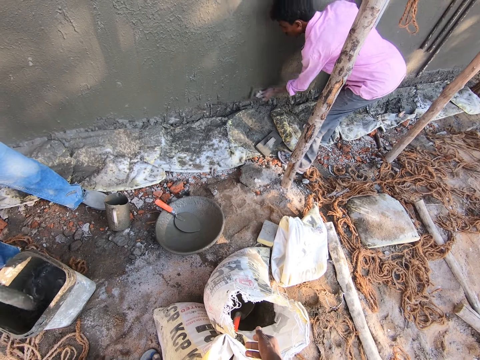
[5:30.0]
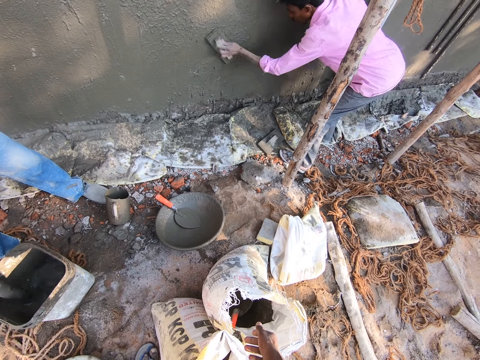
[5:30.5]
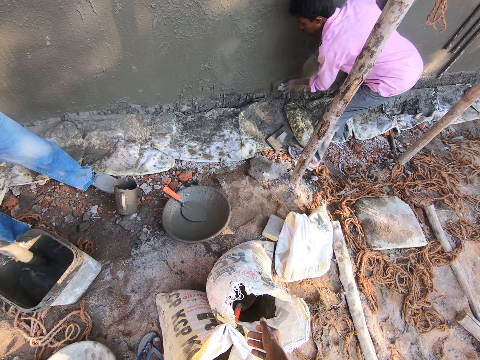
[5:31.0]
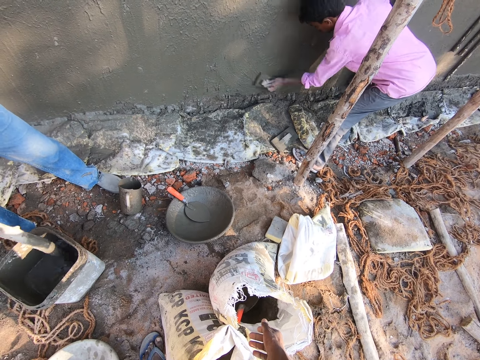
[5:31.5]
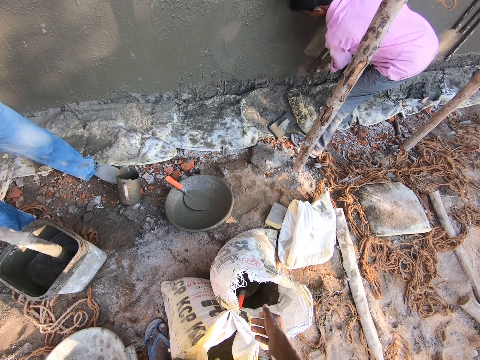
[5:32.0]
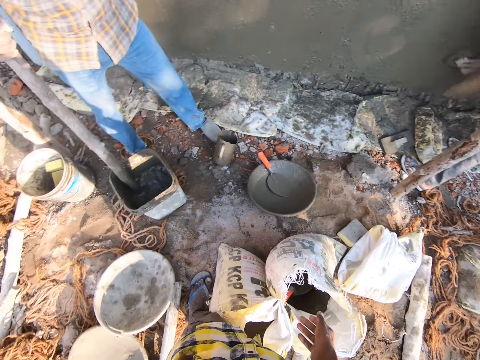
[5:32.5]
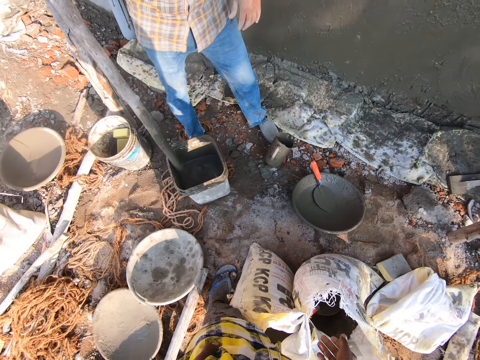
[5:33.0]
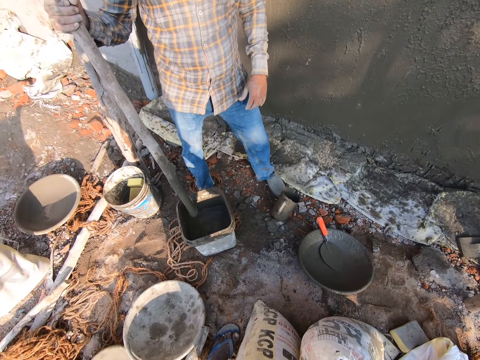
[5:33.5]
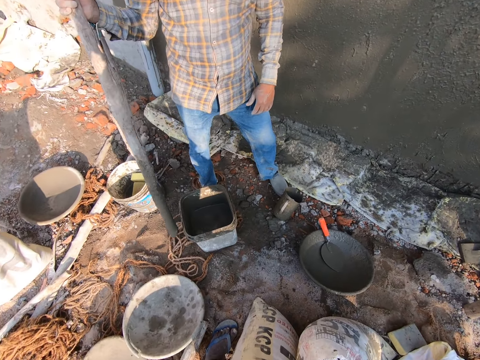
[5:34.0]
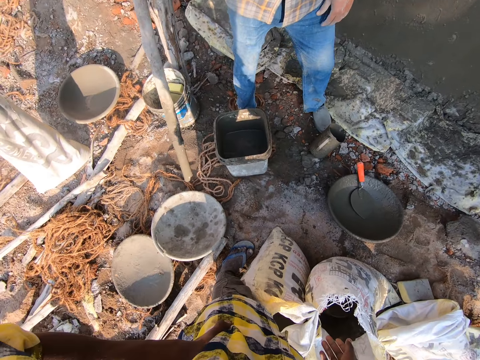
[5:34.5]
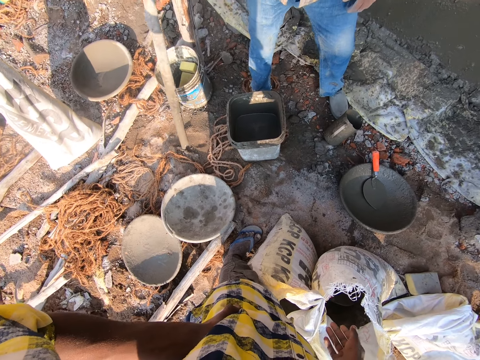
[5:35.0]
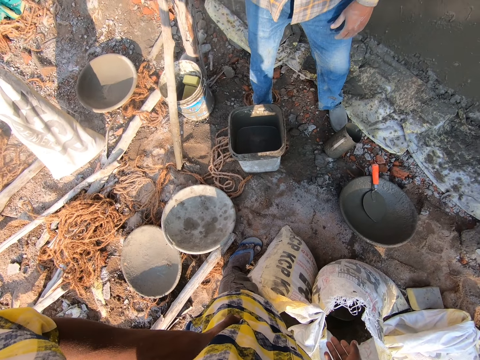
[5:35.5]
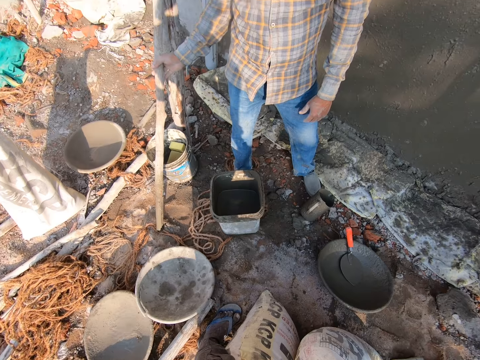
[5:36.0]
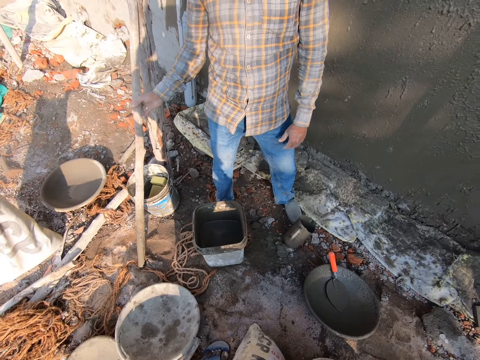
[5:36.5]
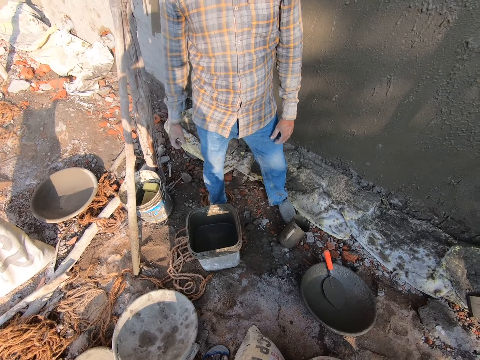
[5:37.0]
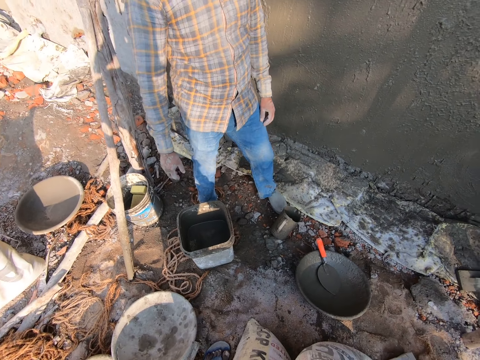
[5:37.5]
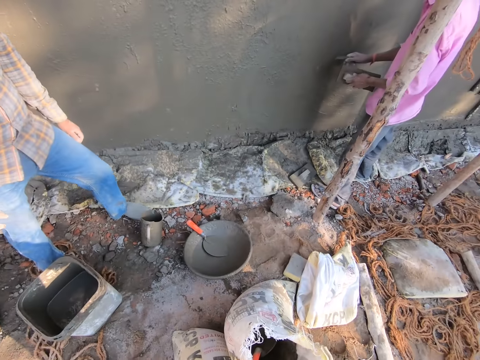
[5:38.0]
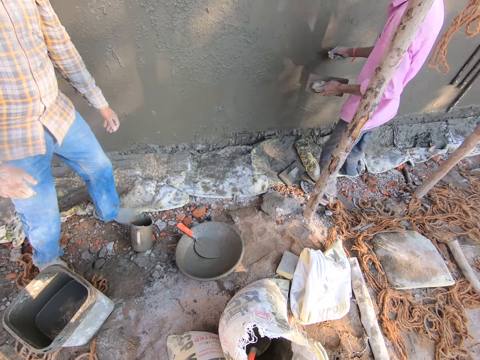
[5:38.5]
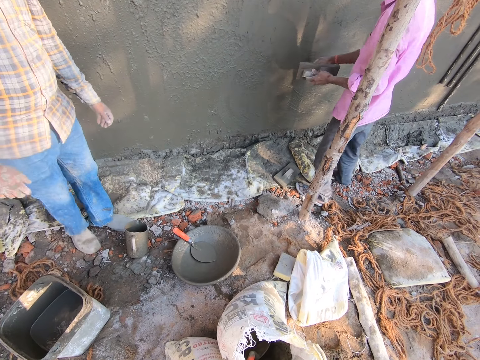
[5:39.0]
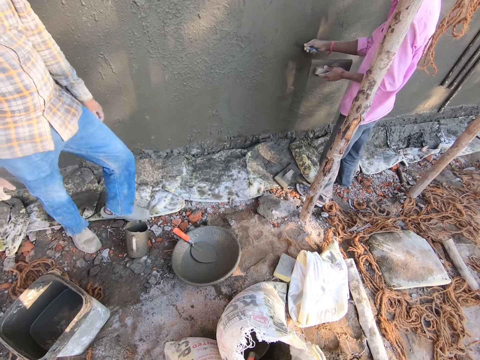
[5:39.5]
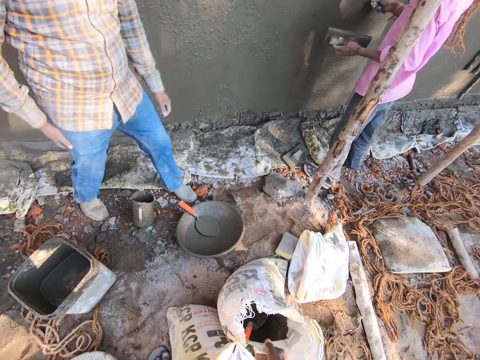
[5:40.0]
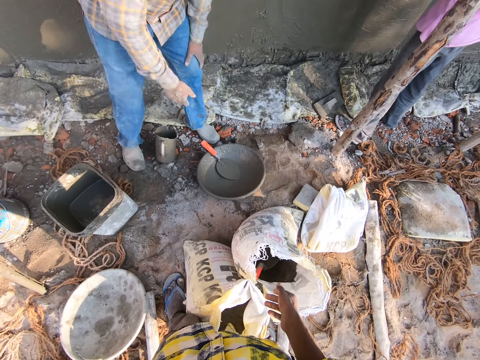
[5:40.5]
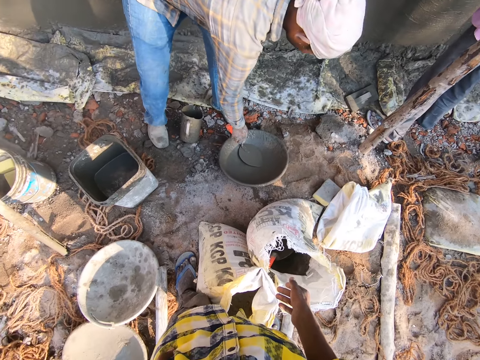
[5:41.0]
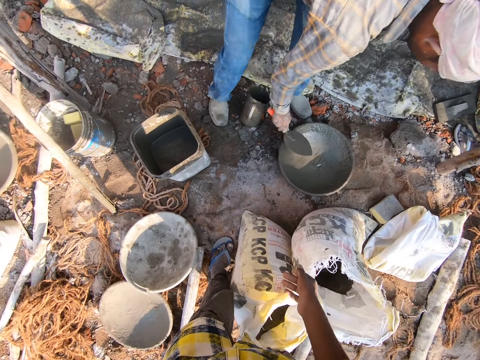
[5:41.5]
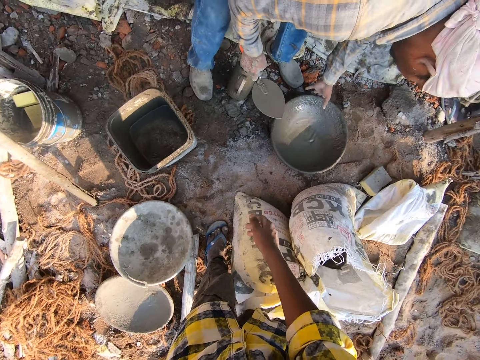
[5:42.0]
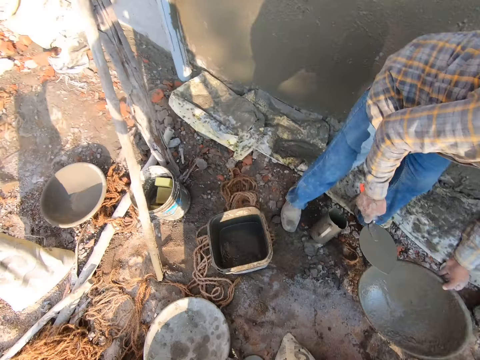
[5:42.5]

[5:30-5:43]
A person smoothens the wall with a float. The camera wearer talks to another person. The other person stares at the bucket, leans the pole to the post, and talks to the camera wearer. The other person looks around. The camera wearer looks around. The other person moves around, picks up a trowel from the tray, and picks up the mortar pan. The camera wearer talks to the other person.

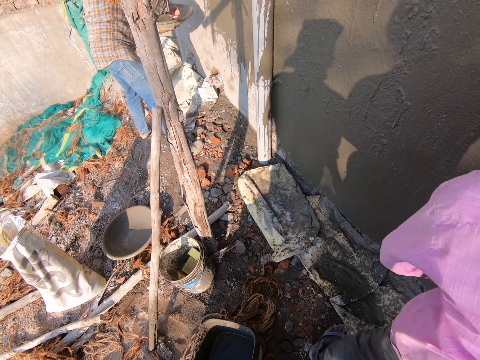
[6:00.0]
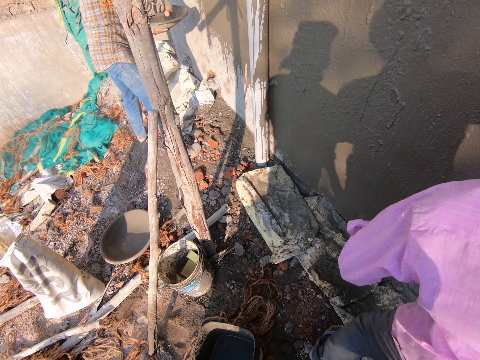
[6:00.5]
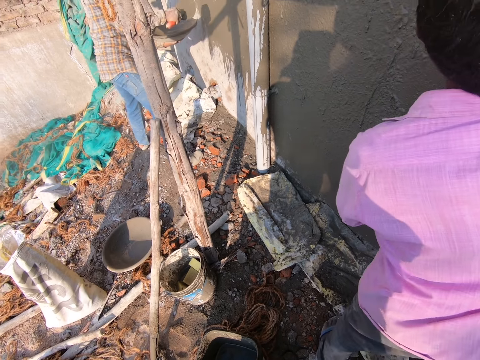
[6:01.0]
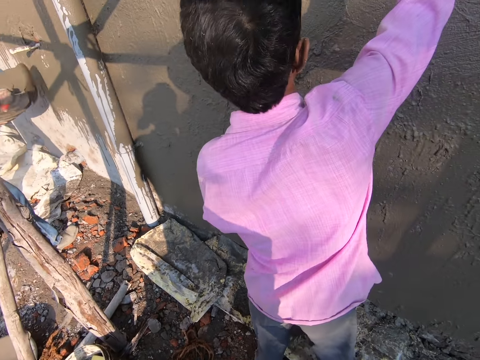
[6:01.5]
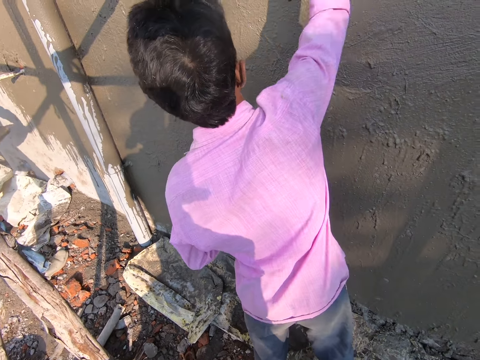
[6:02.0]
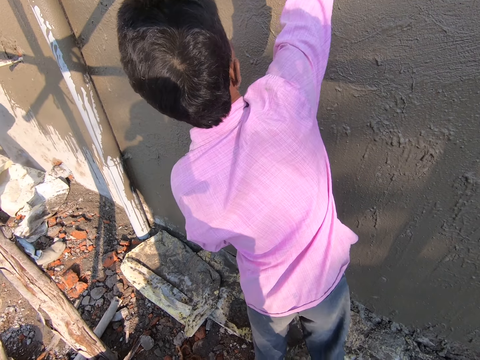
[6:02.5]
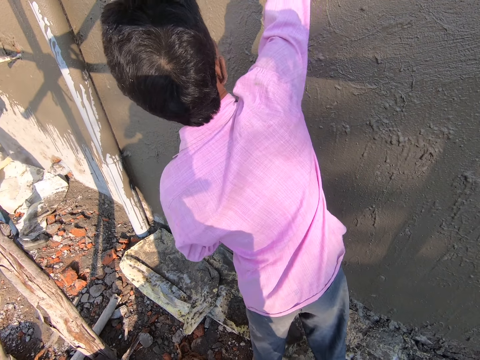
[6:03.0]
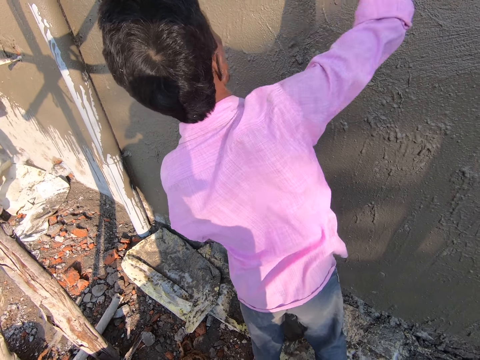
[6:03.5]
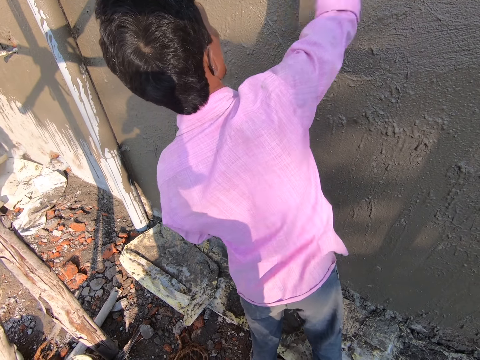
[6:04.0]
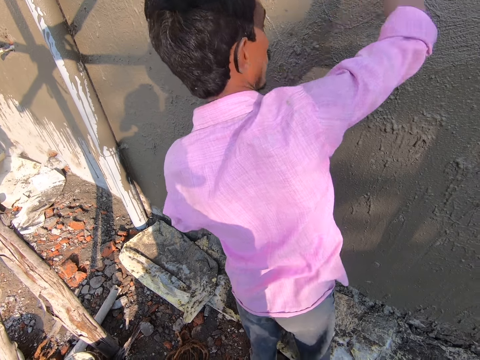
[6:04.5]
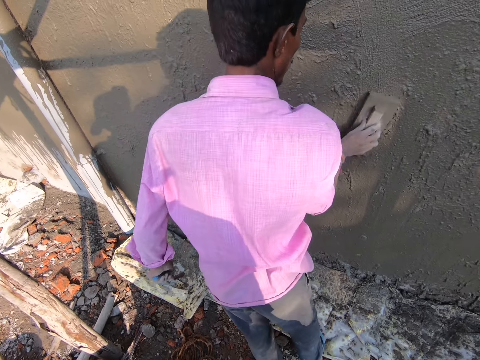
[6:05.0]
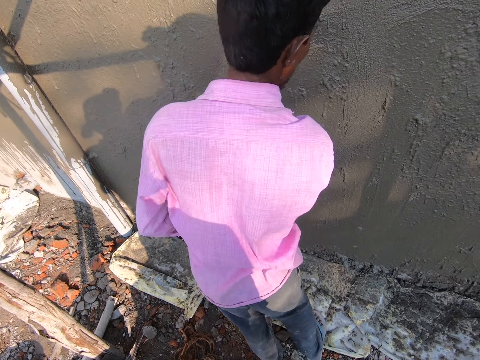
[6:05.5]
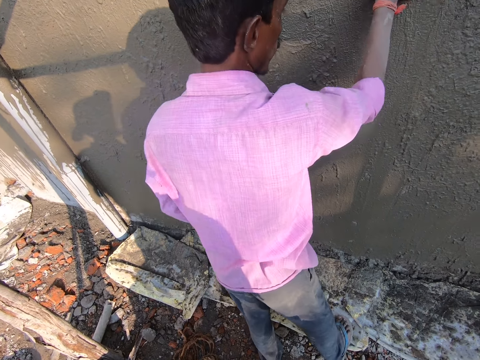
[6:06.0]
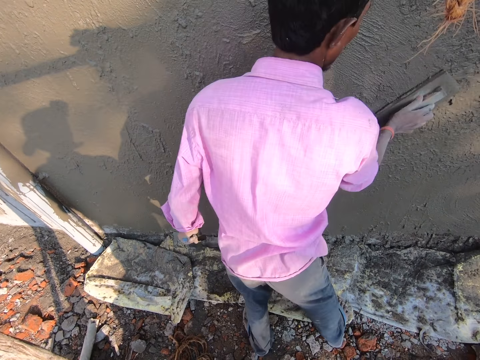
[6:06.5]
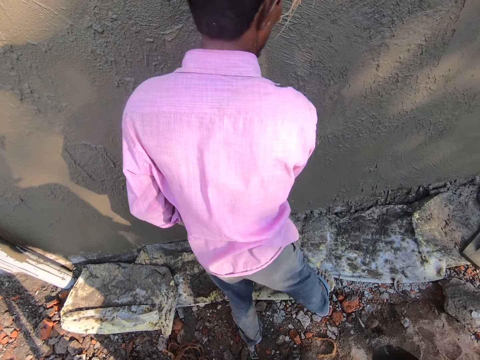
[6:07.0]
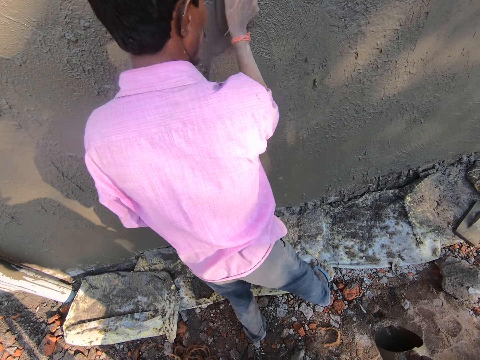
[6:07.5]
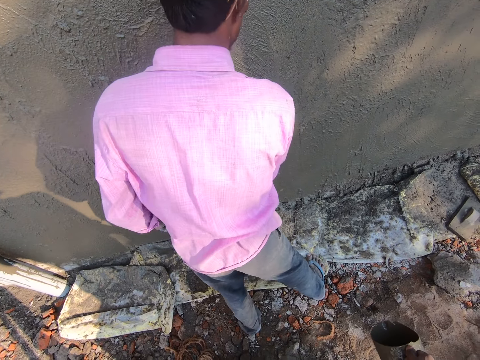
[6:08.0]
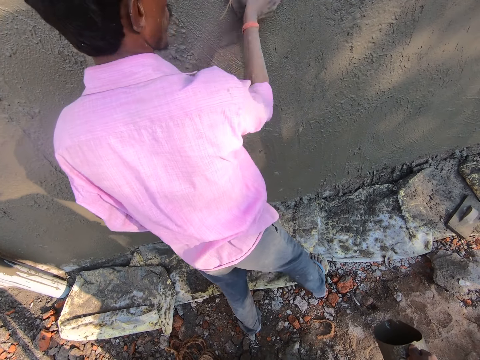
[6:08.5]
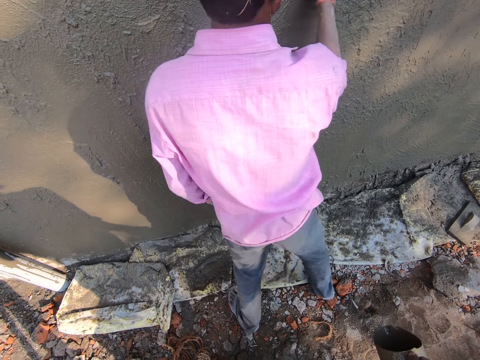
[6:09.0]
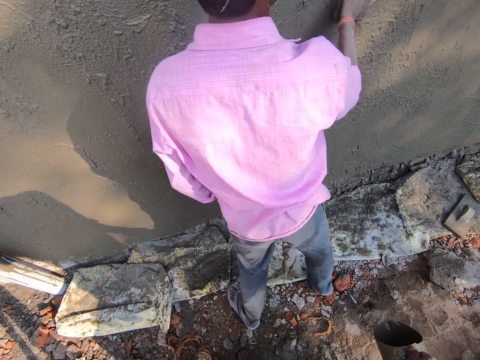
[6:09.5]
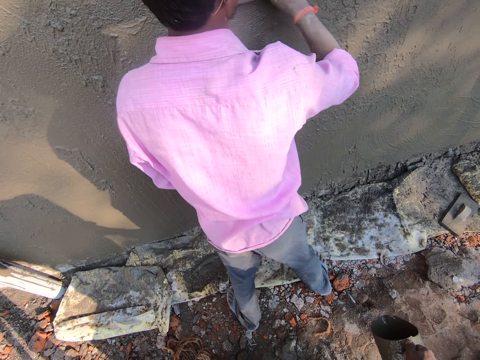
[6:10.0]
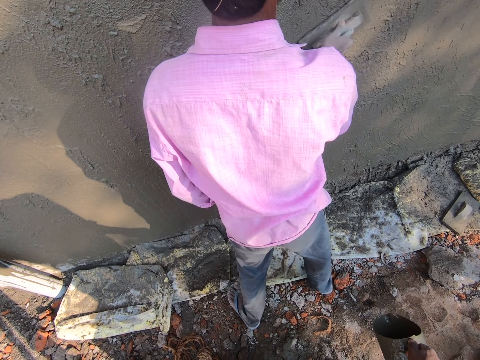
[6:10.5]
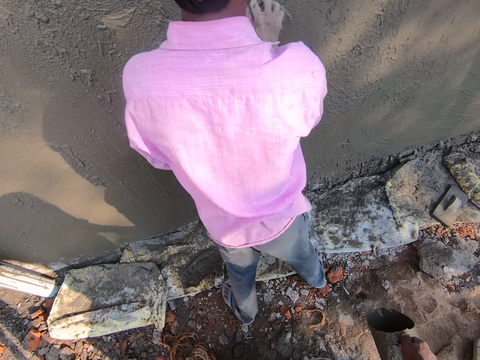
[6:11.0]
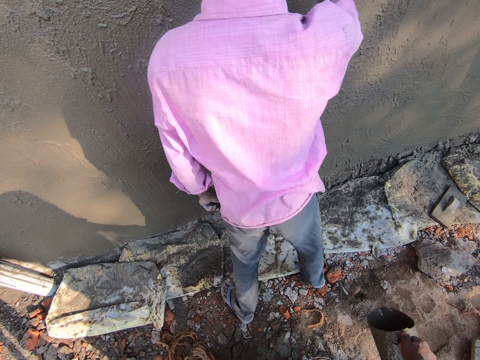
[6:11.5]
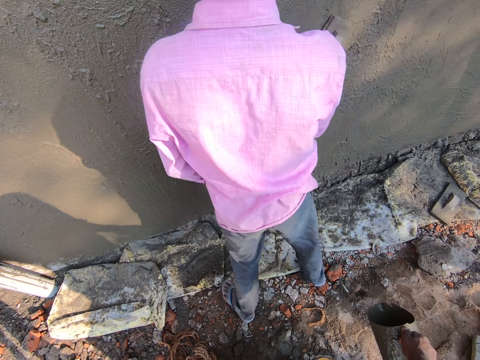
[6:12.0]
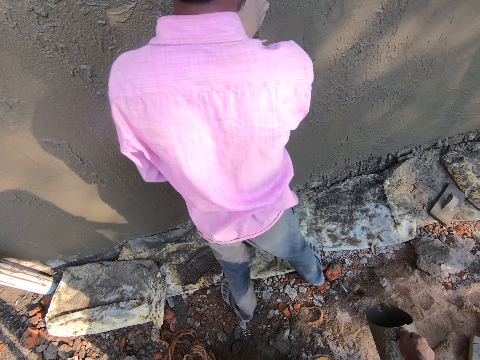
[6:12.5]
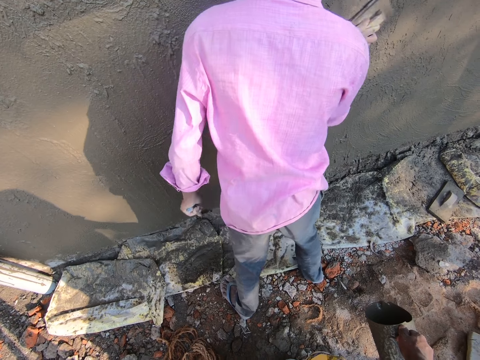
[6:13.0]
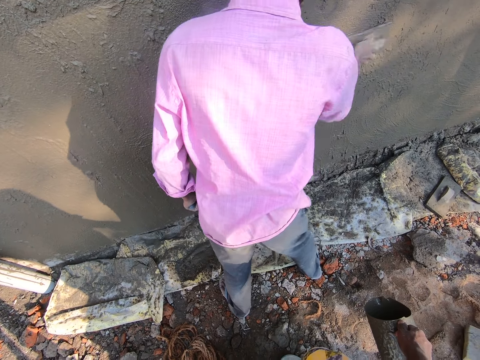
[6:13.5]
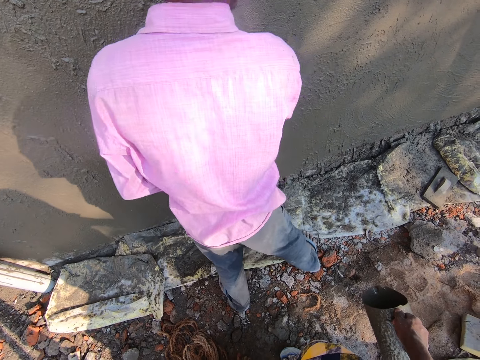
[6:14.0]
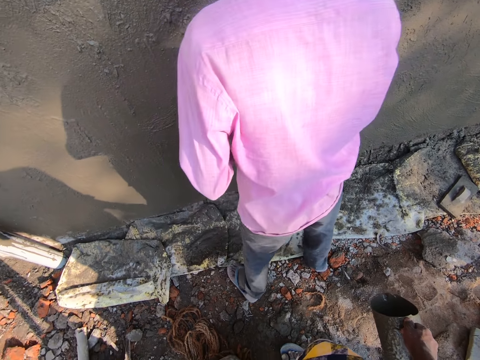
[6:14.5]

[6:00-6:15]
A person smoothens the wall with a float.
